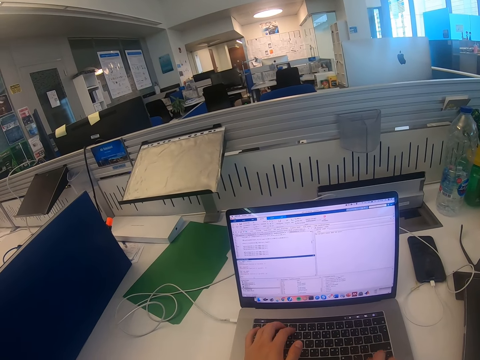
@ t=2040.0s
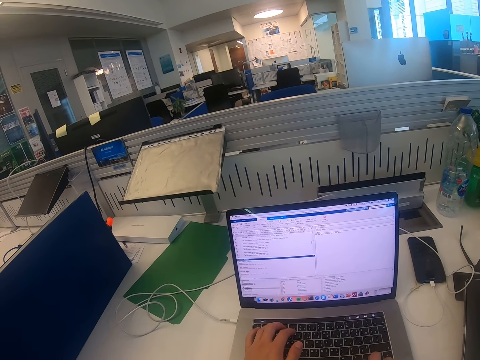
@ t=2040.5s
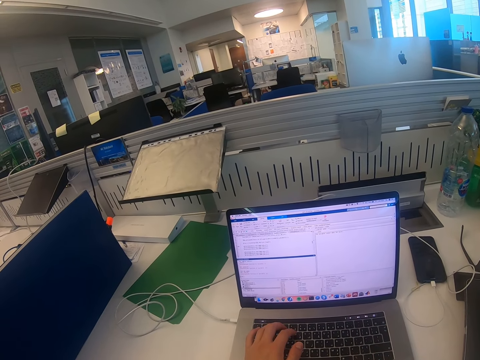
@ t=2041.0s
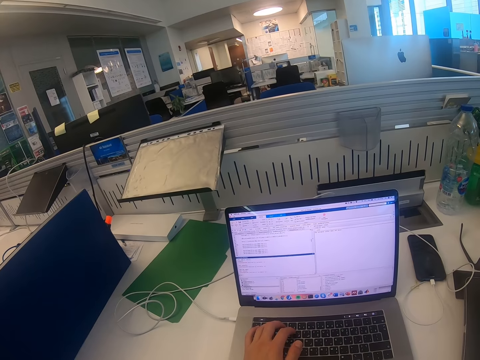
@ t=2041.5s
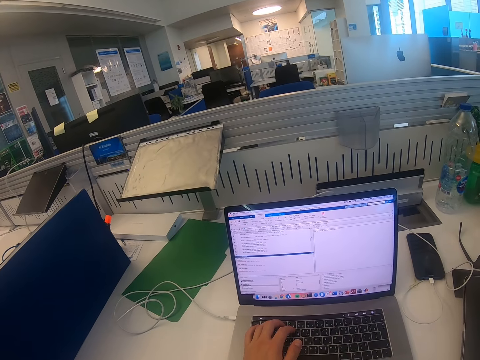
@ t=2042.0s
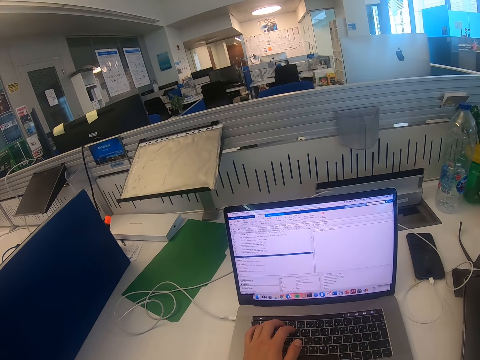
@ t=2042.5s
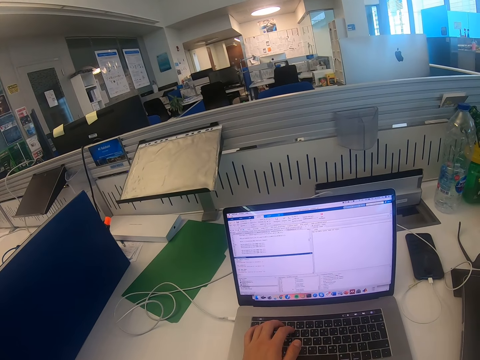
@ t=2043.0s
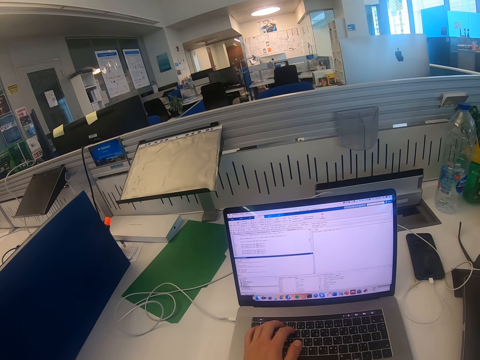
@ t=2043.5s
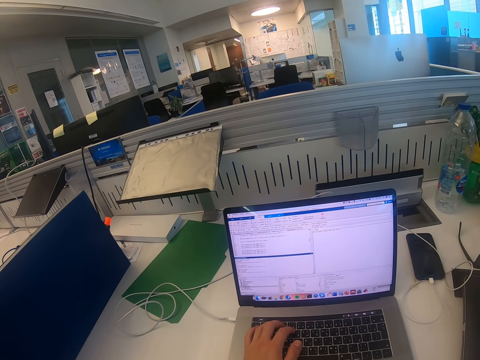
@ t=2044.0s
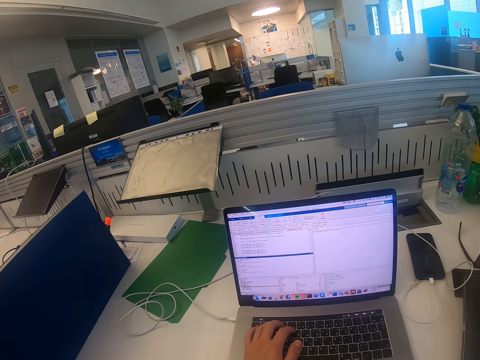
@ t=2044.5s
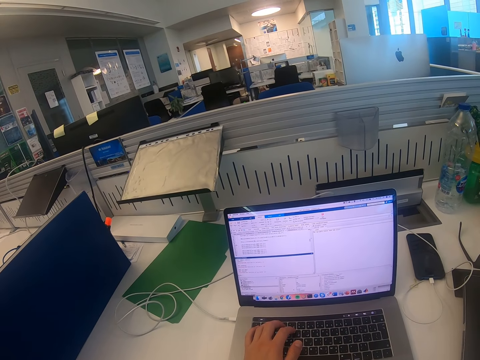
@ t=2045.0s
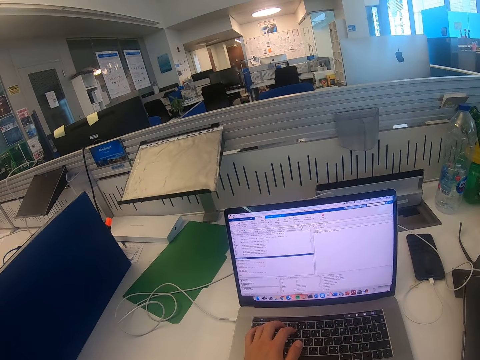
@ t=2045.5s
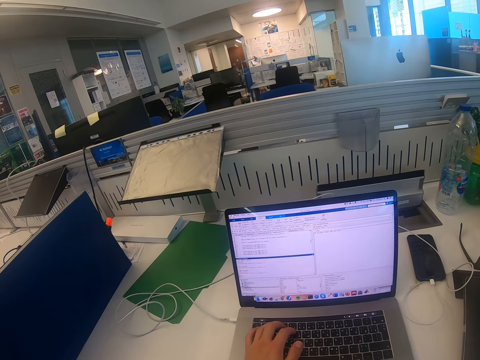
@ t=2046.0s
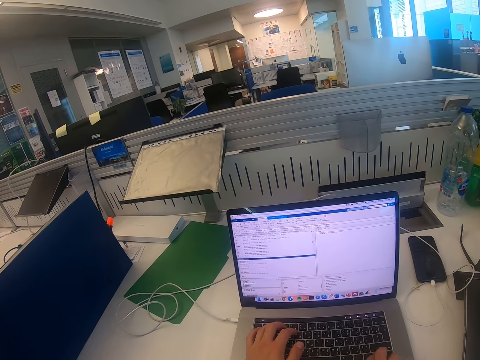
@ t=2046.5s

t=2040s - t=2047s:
The camera wearer scrolls on the laptop screen.

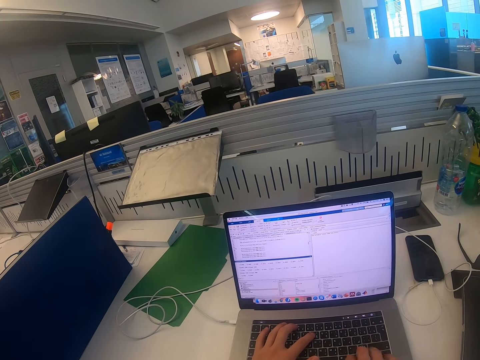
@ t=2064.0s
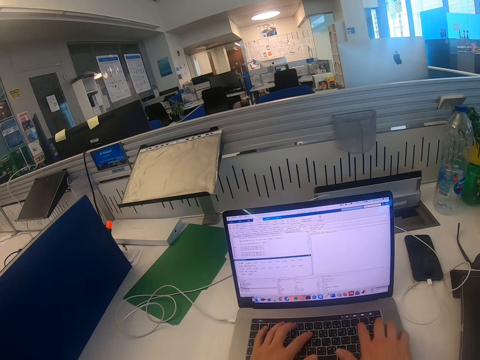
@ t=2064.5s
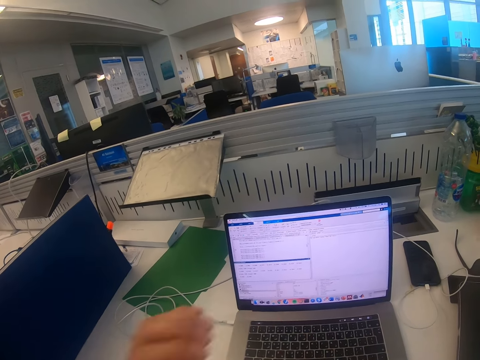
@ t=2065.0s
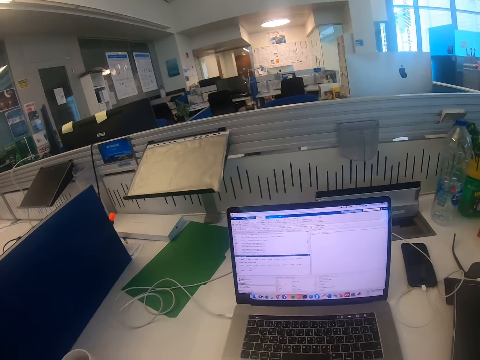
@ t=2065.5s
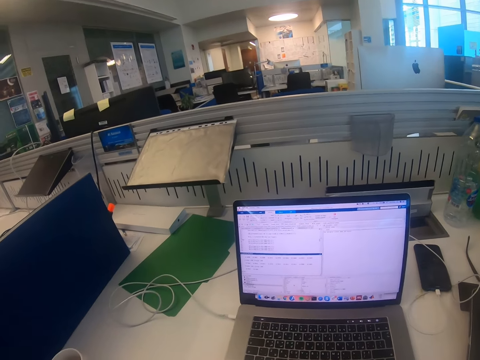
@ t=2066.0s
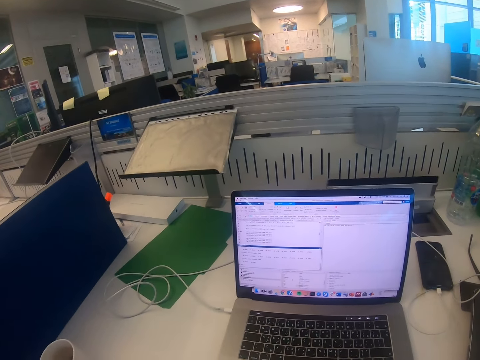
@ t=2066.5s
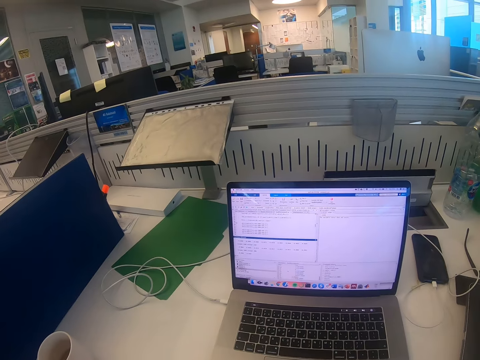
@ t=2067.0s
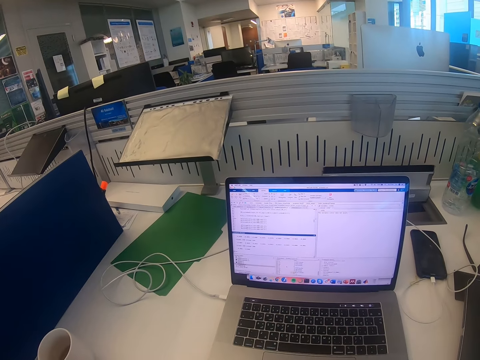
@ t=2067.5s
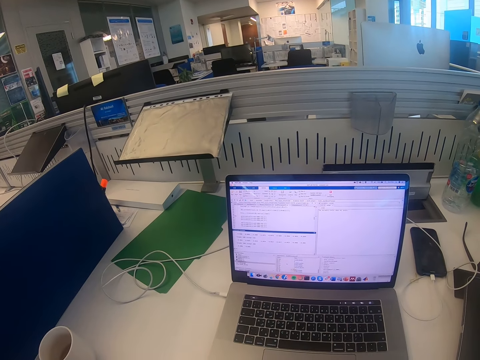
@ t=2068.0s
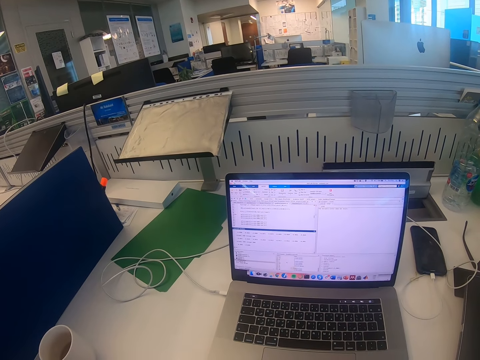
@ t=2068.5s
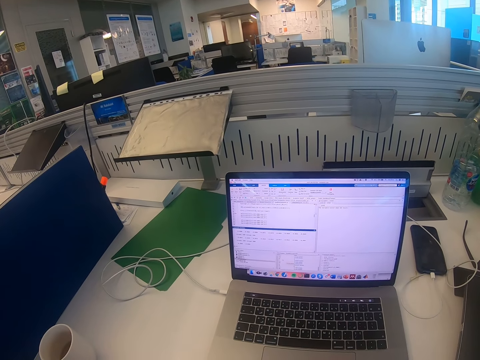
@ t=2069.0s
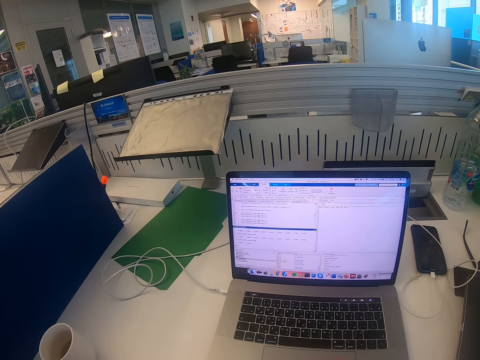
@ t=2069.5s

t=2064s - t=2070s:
The camera wearer moves the left hand. They look at the laptop.

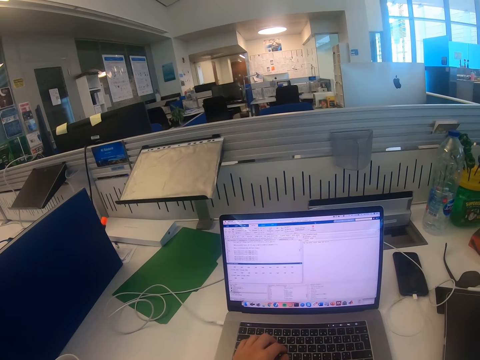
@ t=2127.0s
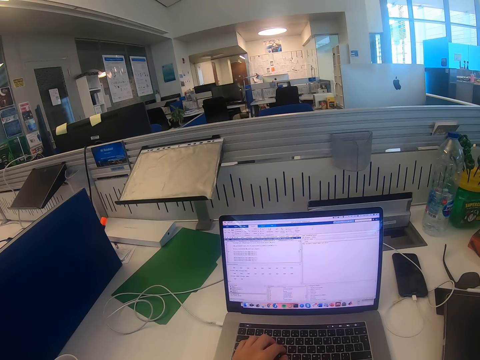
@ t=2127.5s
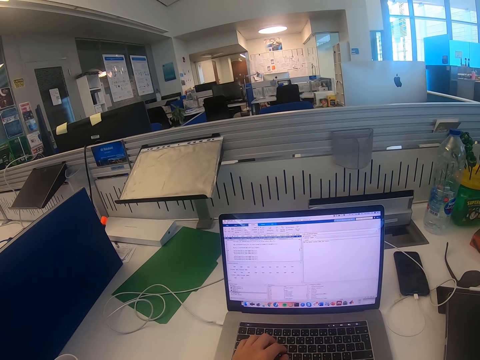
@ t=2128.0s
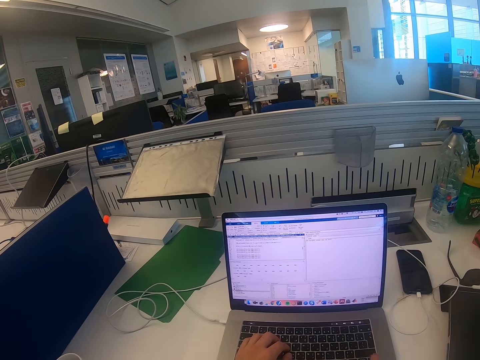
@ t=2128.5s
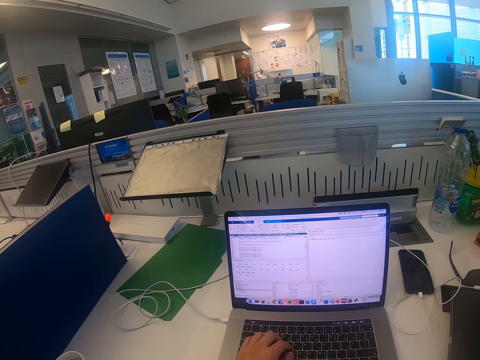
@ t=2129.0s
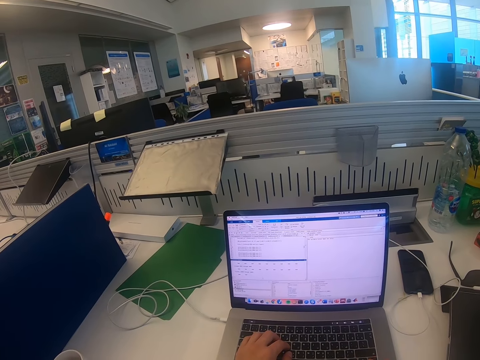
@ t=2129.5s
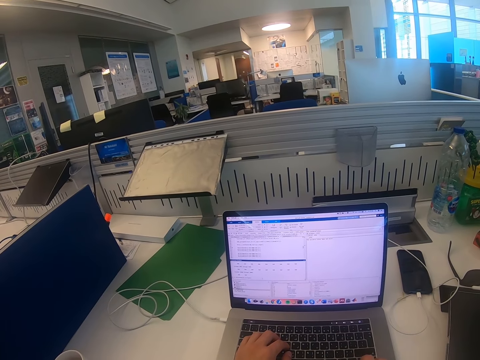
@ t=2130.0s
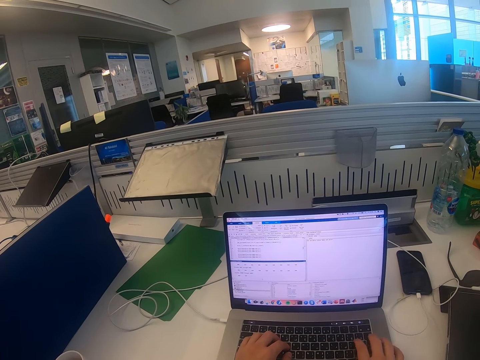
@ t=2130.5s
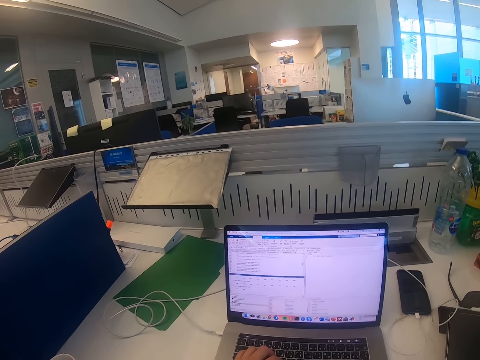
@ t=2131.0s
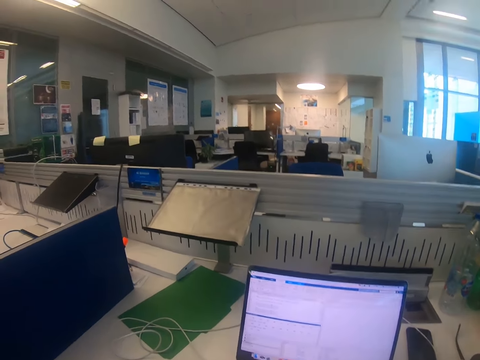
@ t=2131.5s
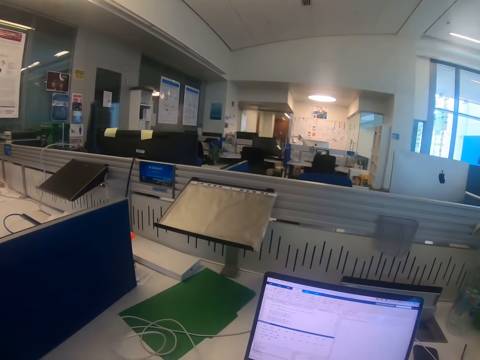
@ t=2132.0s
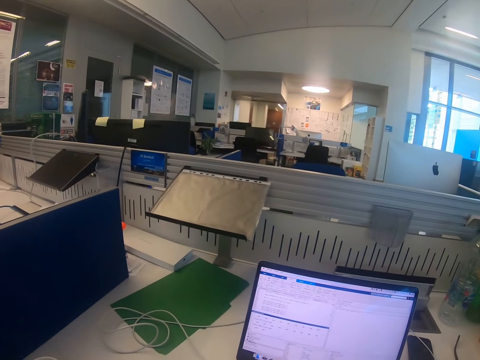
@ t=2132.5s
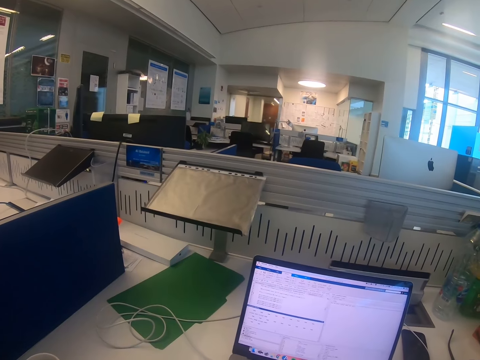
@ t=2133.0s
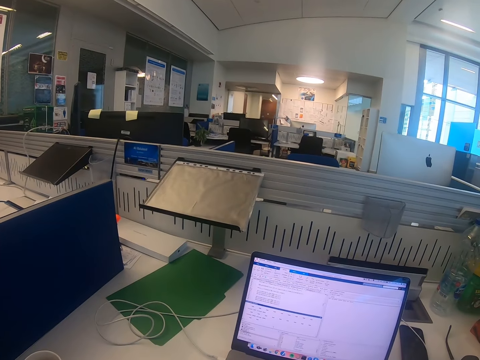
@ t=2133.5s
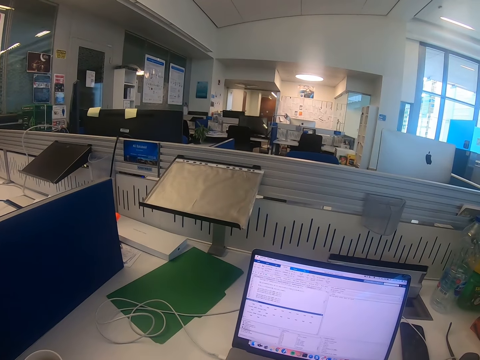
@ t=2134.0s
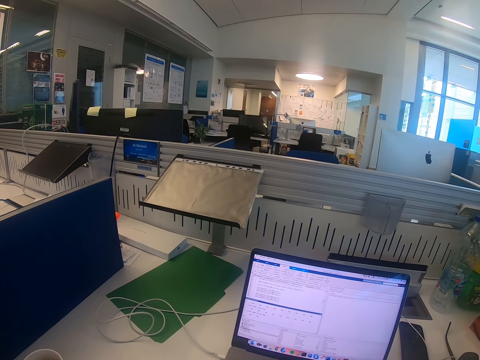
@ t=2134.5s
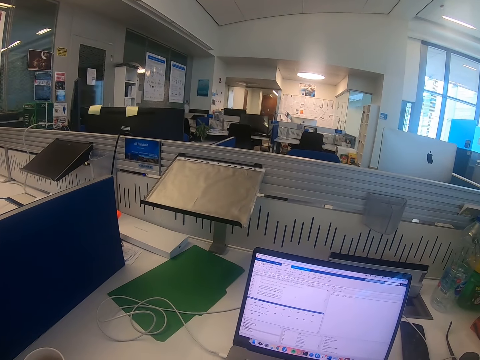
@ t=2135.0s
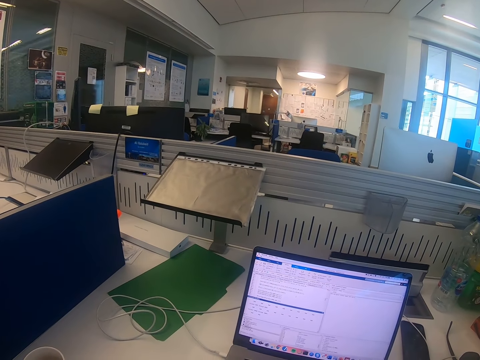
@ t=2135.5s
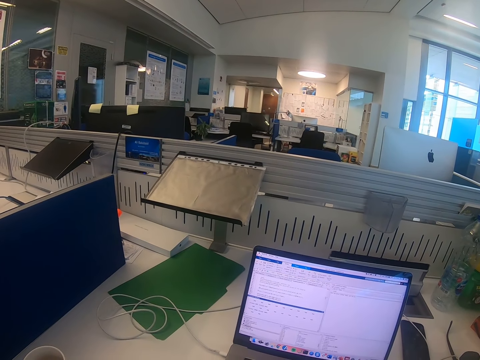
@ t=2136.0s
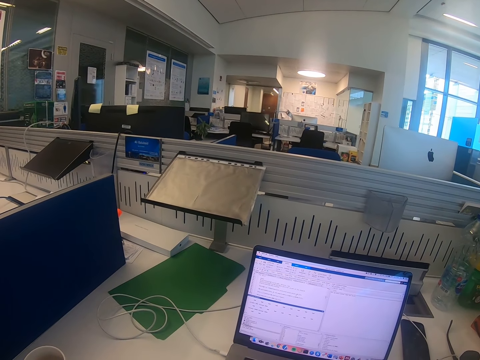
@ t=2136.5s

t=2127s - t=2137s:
The camera wearer scrolls on the laptop screen. They look at the laptop.

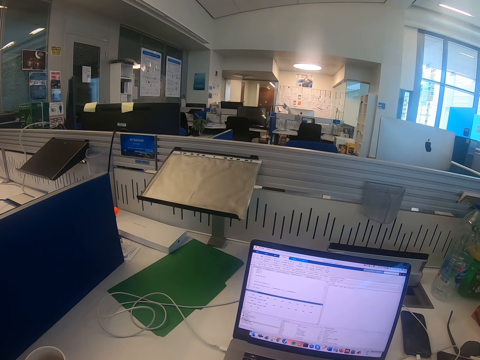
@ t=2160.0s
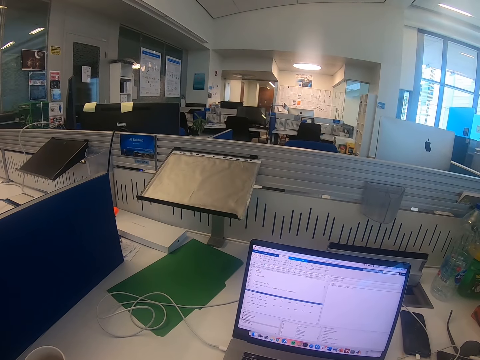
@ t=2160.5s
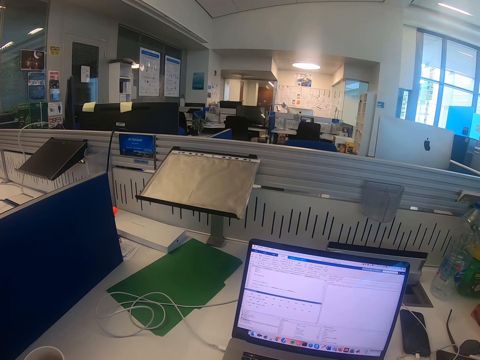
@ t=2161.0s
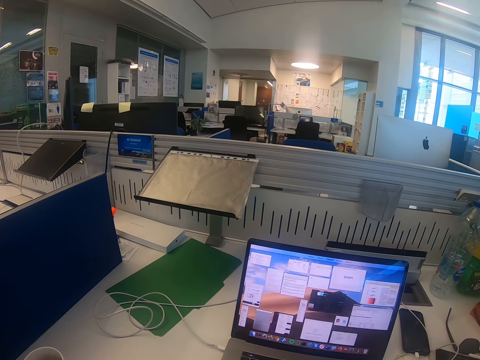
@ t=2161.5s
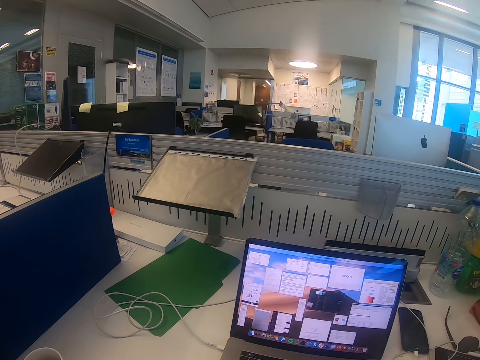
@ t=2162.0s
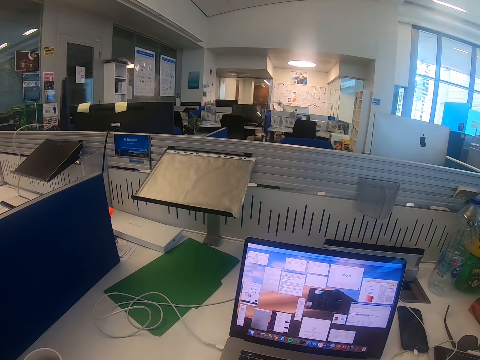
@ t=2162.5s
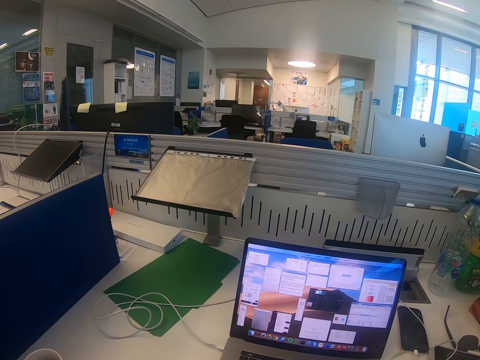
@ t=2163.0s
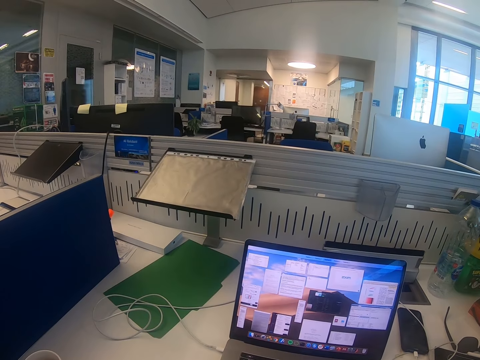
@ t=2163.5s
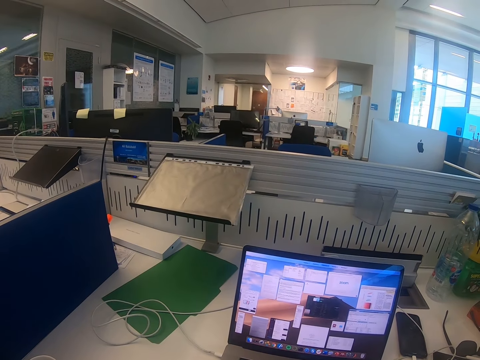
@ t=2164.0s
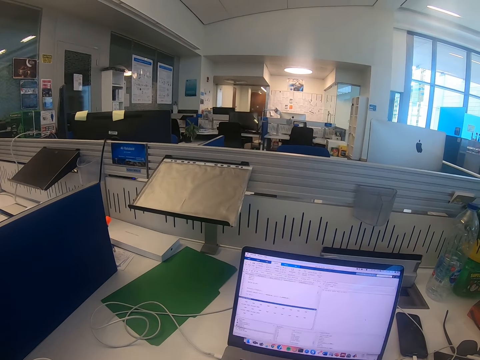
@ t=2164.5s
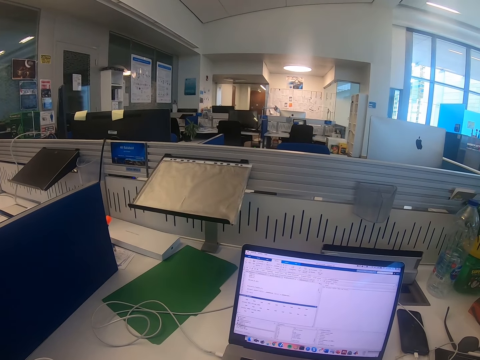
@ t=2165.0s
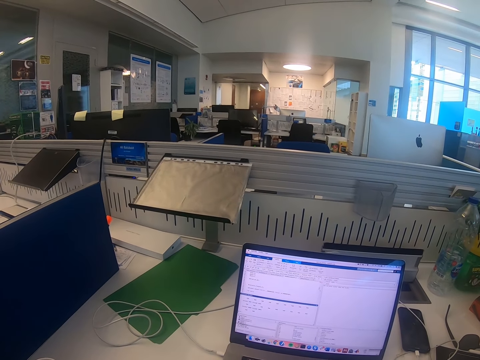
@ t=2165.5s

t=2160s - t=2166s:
The camera wearer operates a laptop.
